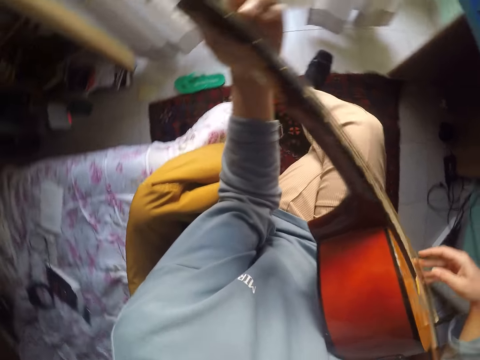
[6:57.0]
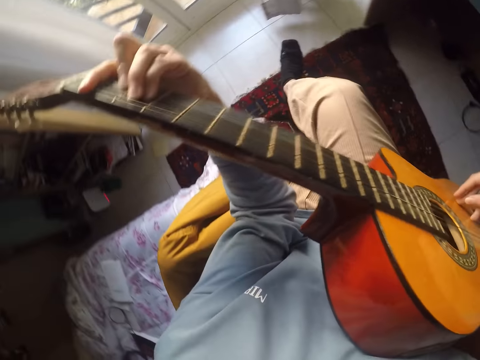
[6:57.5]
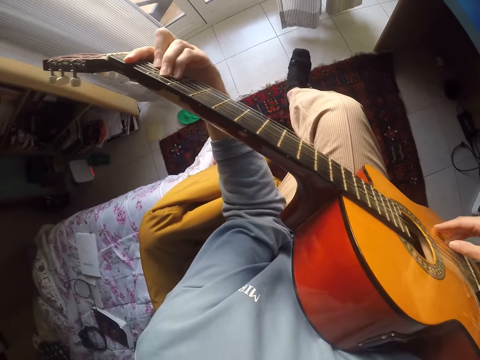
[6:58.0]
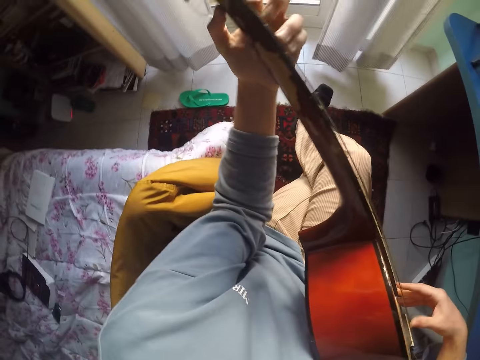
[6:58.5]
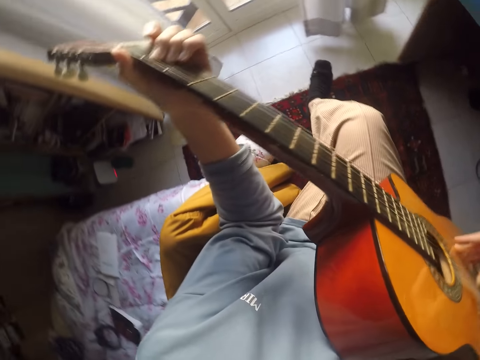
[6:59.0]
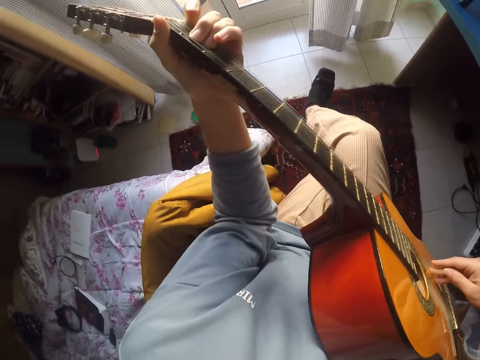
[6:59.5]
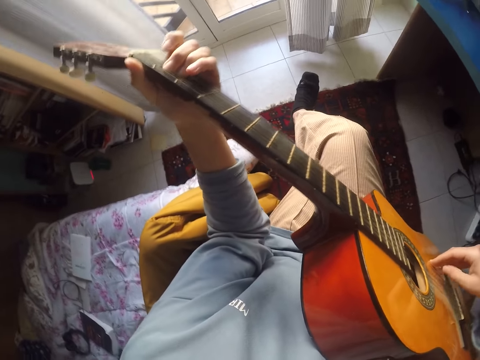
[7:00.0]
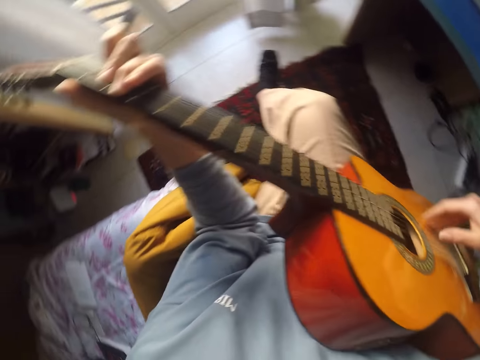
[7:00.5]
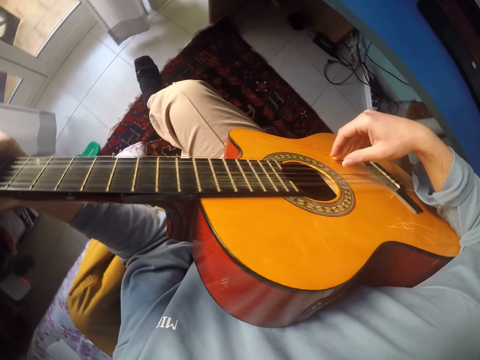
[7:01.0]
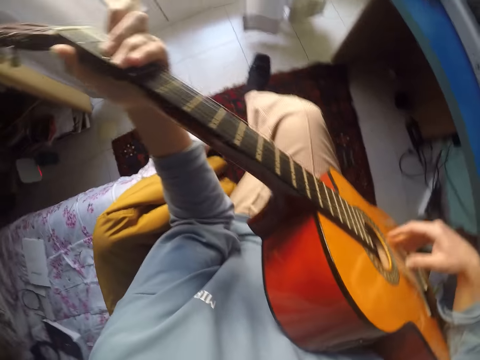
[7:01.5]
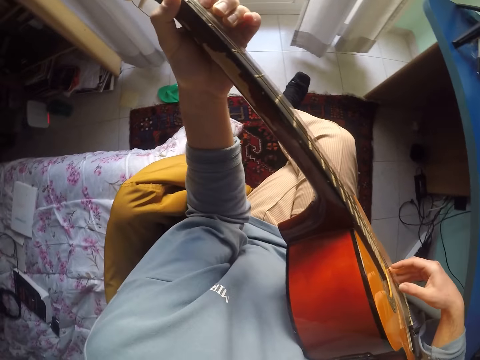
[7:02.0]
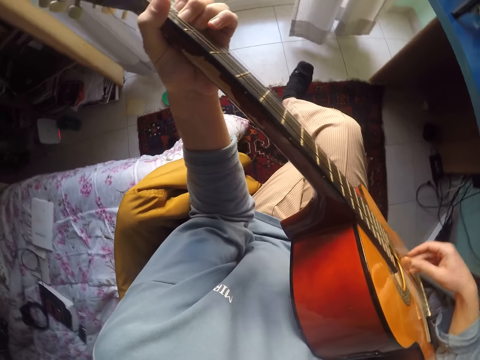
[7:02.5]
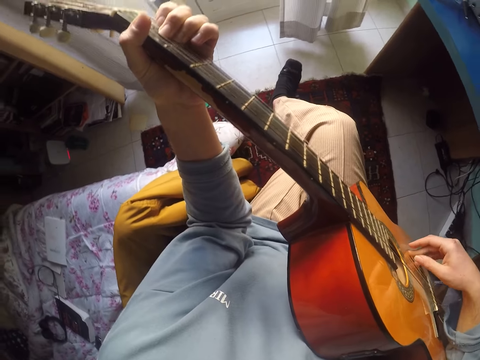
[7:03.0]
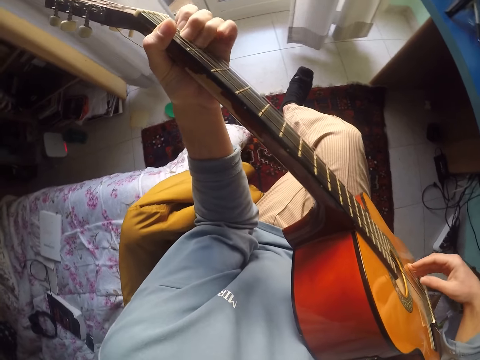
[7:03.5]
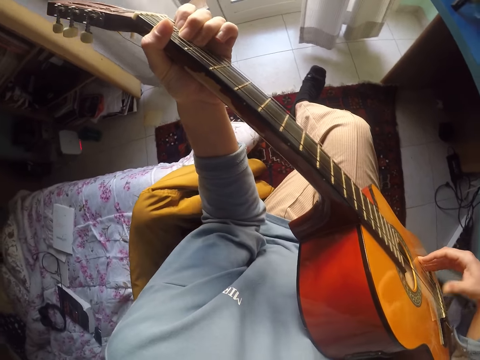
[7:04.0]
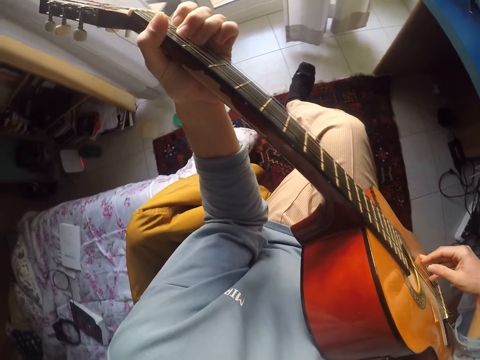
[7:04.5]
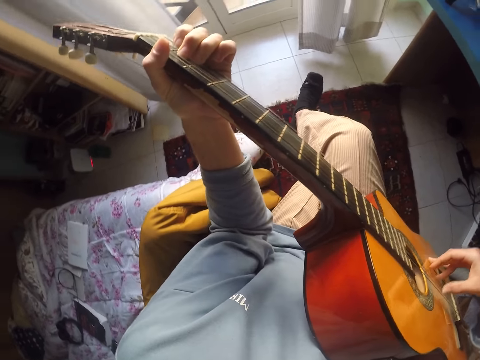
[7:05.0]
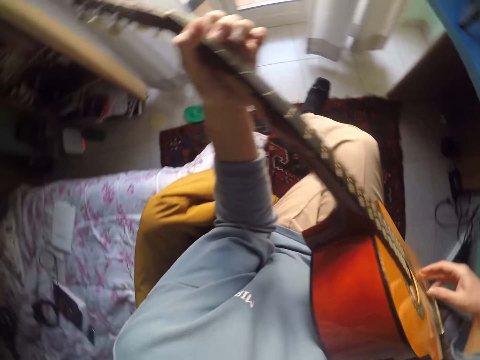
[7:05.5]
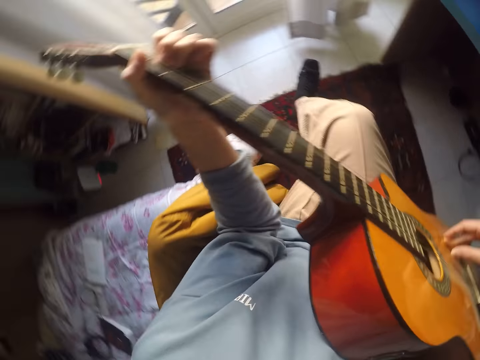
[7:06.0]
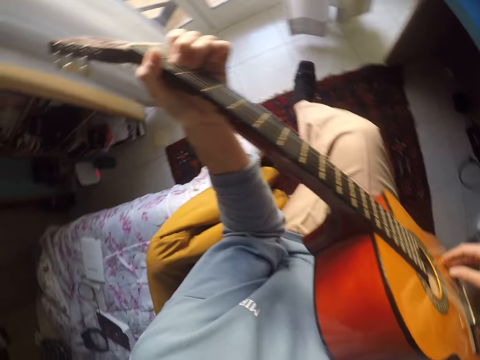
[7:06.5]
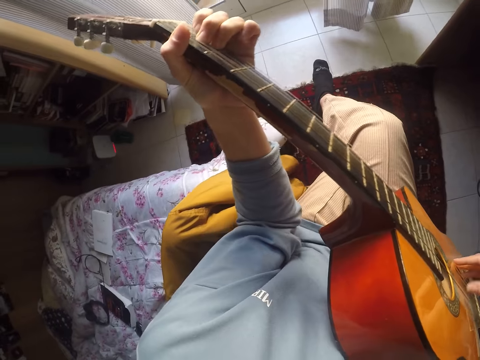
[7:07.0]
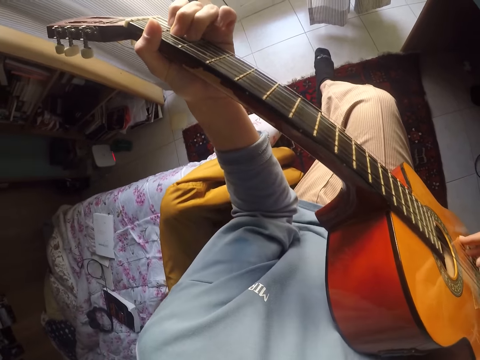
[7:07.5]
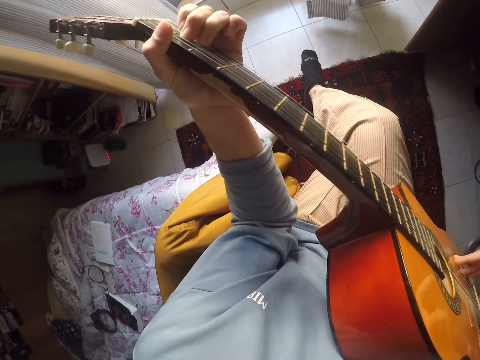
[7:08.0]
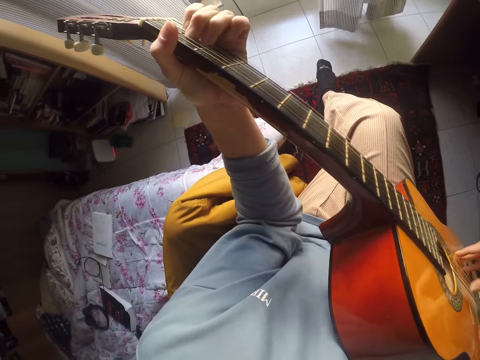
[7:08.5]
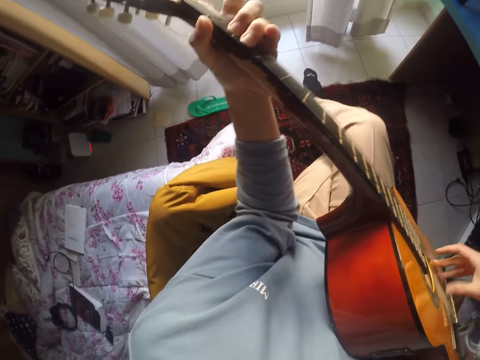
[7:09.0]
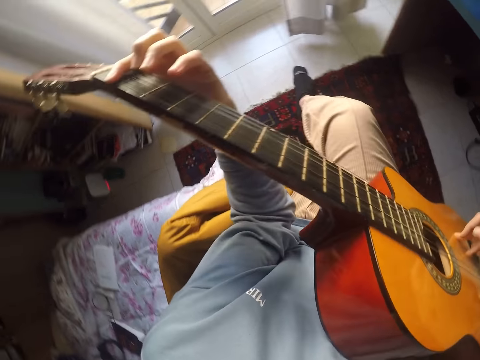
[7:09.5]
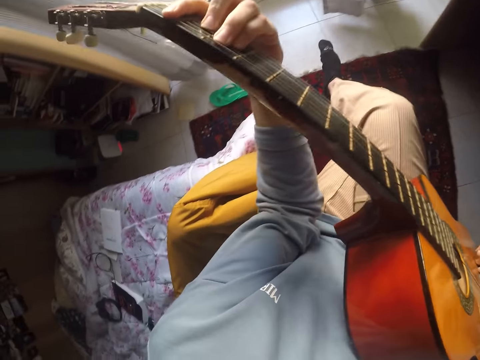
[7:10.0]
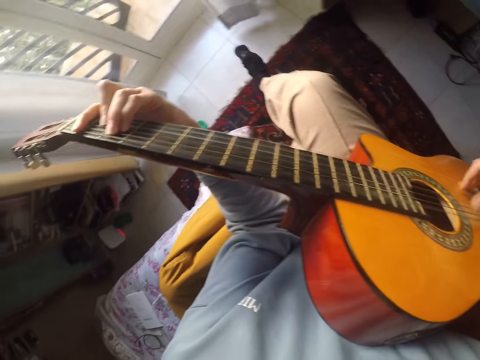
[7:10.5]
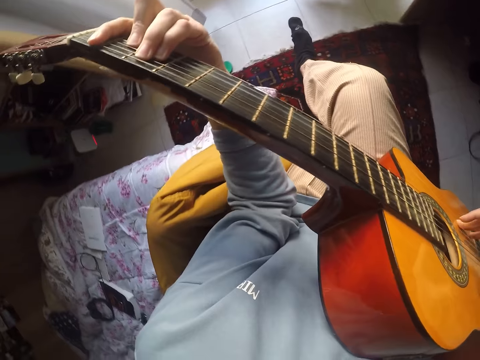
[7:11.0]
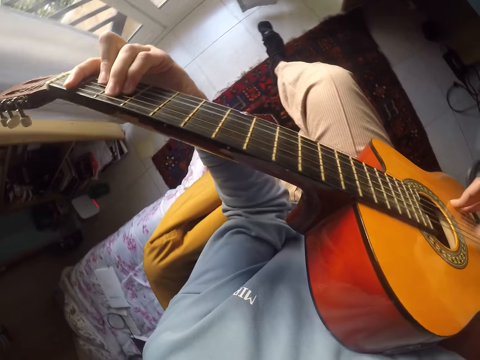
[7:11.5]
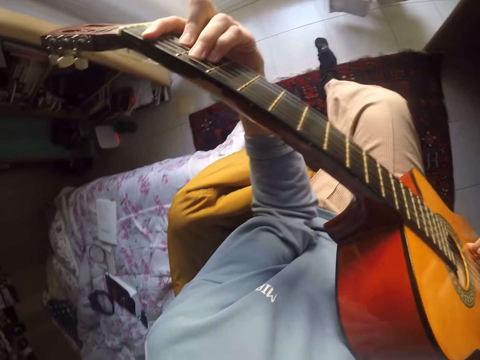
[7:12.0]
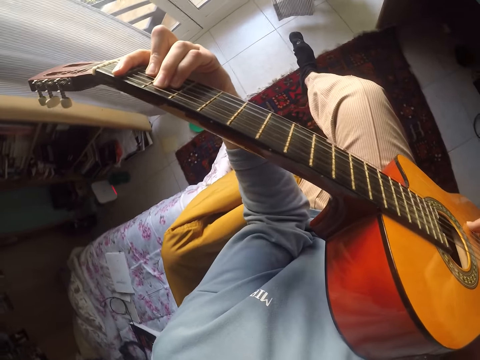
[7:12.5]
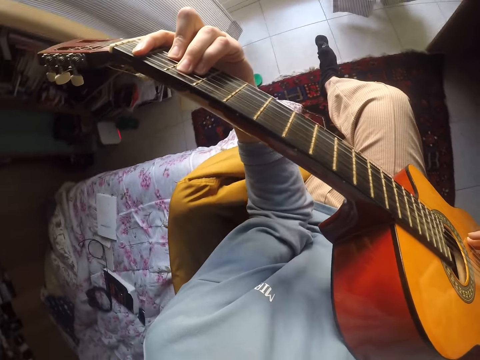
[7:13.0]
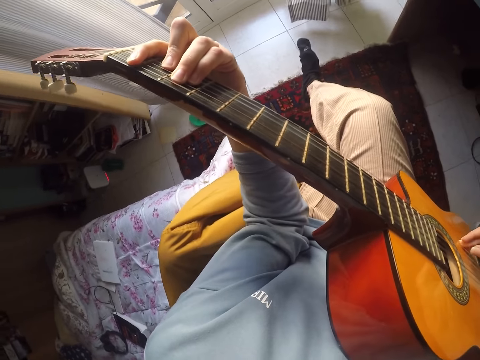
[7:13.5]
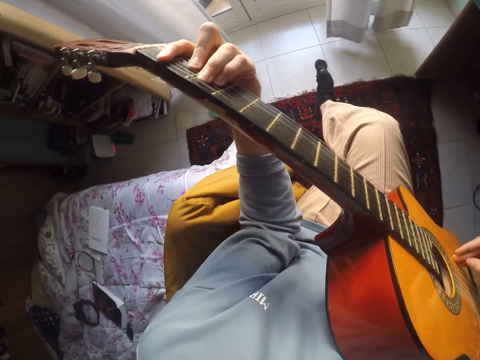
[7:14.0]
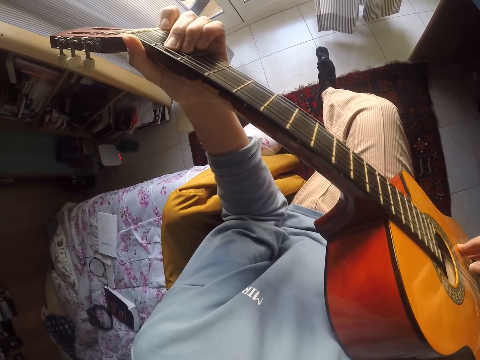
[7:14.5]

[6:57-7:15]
The camera wearer plays guitar.

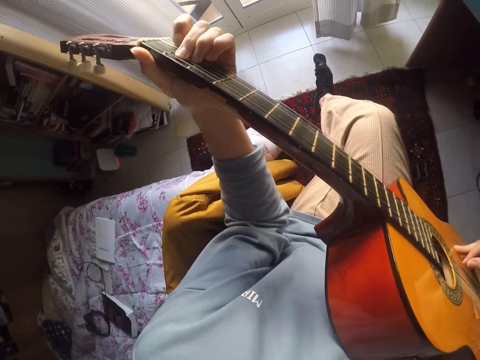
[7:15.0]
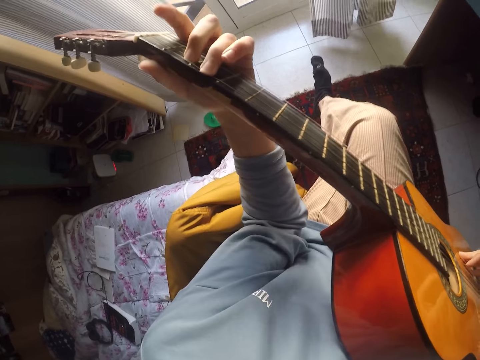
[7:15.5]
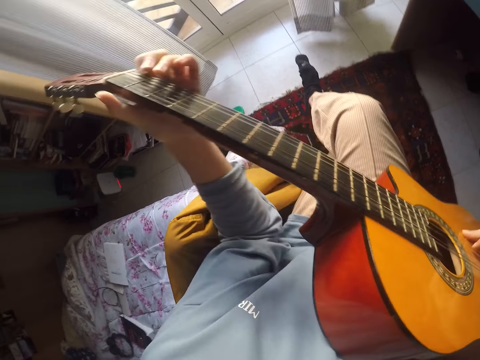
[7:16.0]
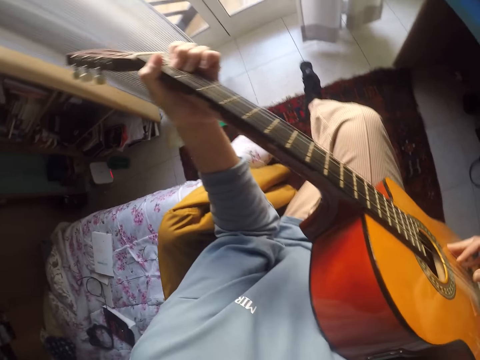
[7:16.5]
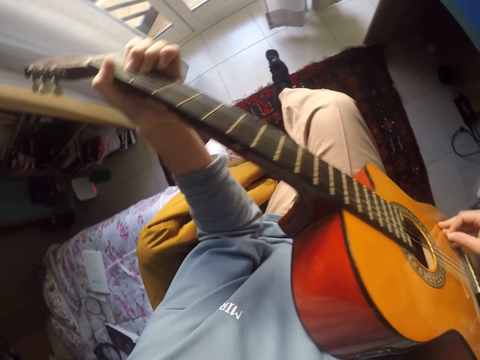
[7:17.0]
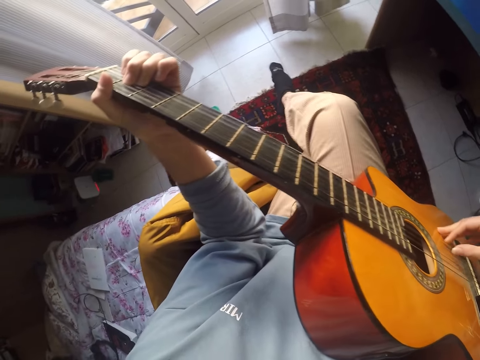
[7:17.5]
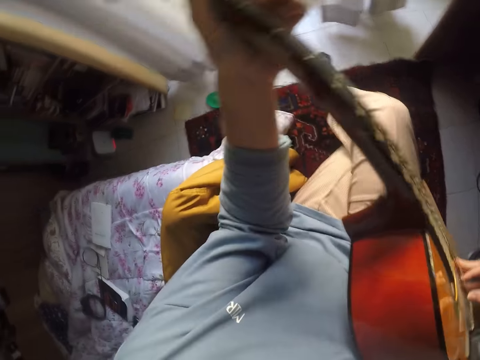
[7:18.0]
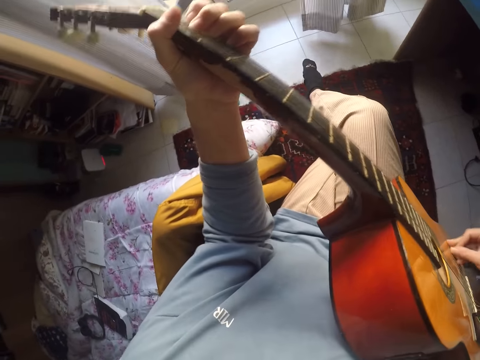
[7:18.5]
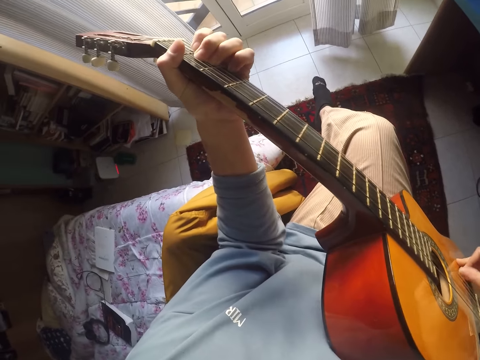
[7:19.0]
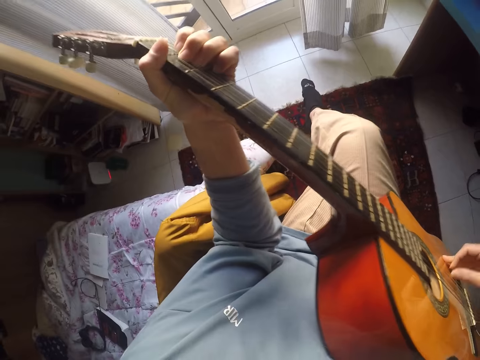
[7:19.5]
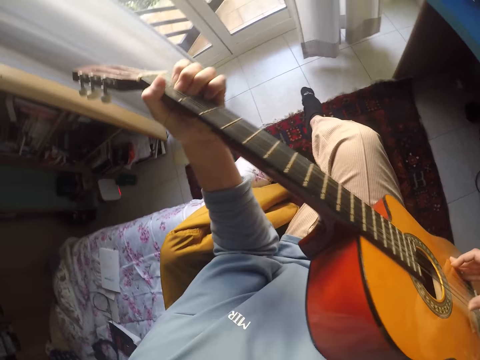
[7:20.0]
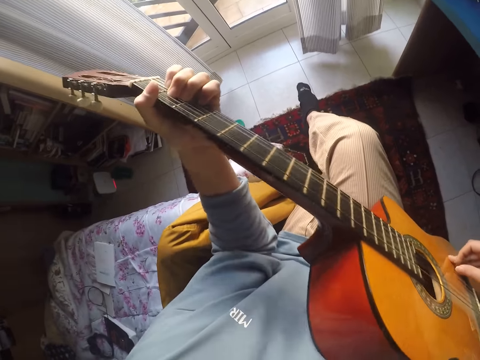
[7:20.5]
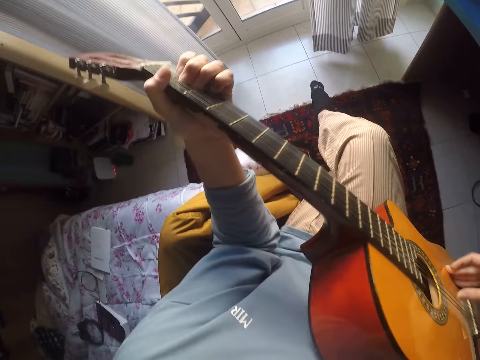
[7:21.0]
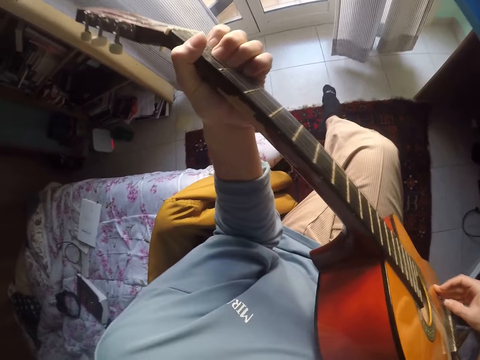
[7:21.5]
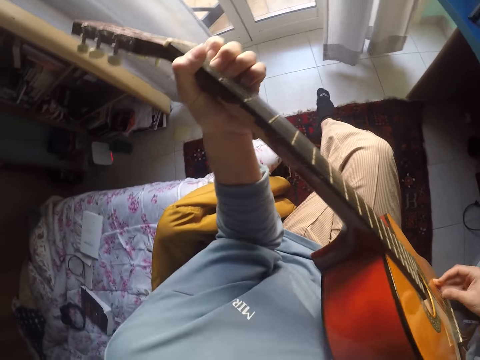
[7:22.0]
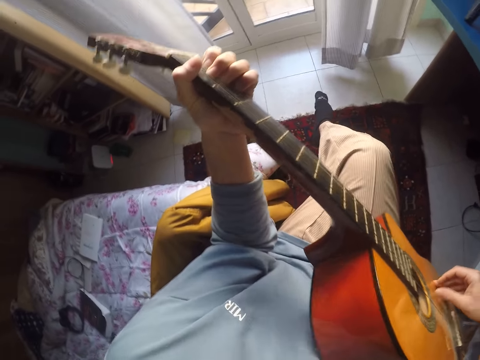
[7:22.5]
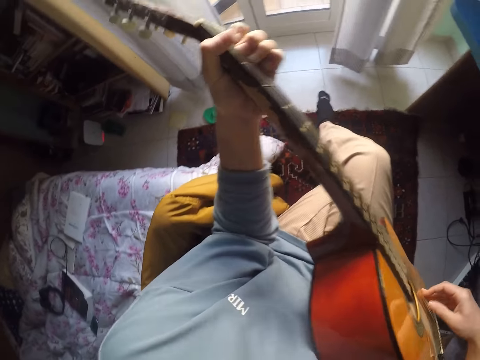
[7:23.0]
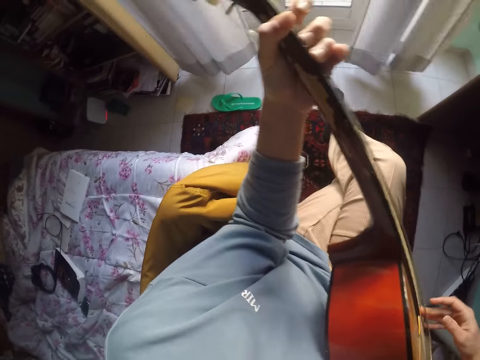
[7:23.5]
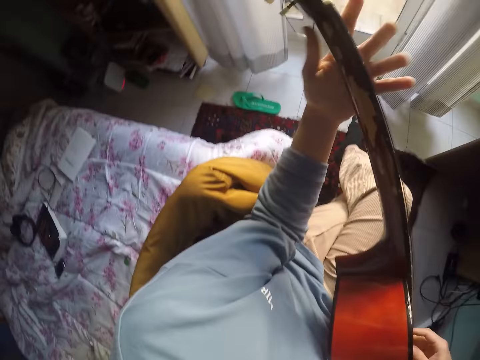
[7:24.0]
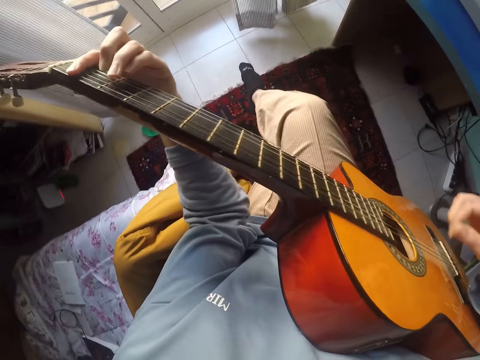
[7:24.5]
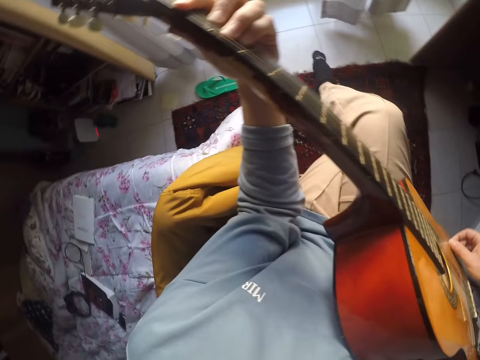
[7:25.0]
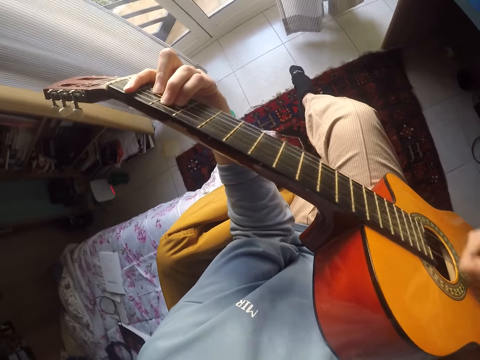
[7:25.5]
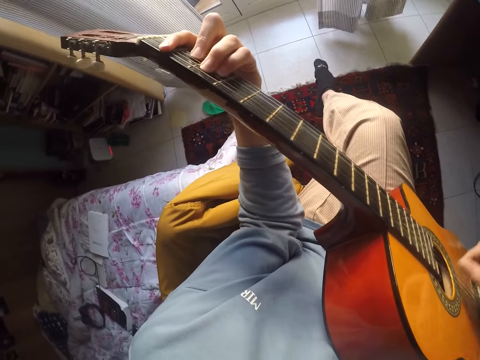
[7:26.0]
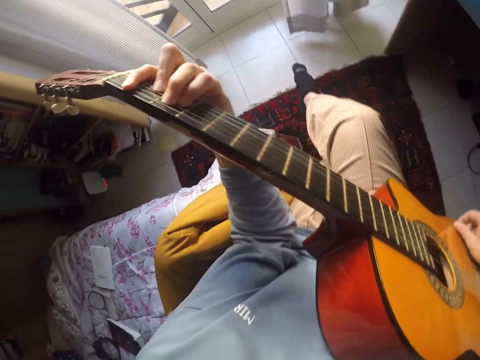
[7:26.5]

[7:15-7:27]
The camera wearer looks around. They play guitar. They look around.
